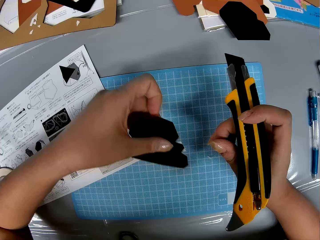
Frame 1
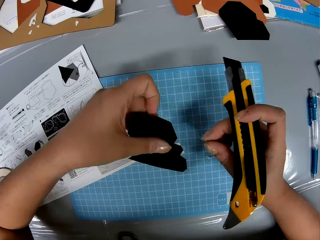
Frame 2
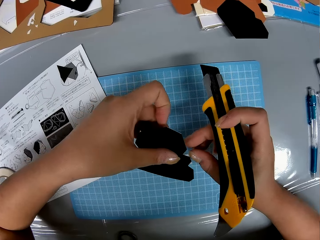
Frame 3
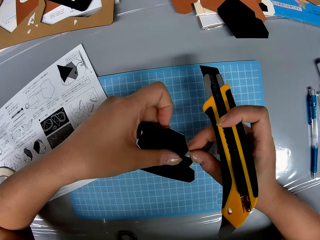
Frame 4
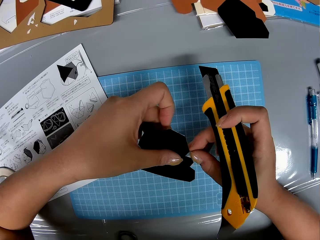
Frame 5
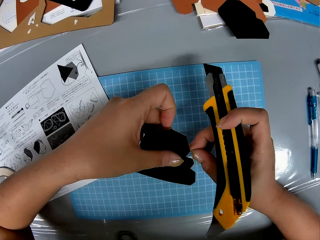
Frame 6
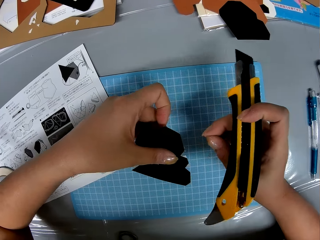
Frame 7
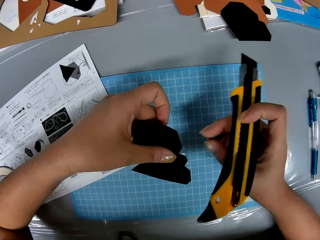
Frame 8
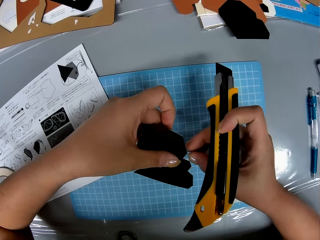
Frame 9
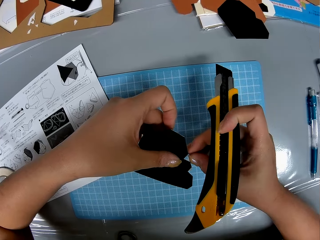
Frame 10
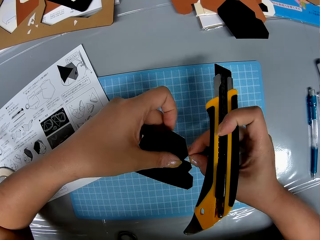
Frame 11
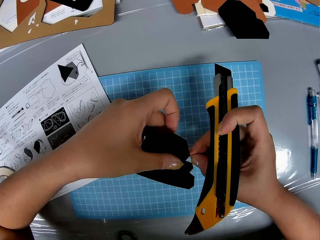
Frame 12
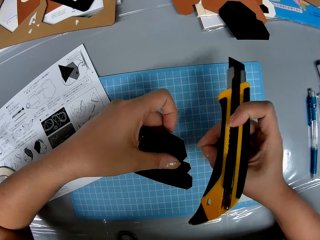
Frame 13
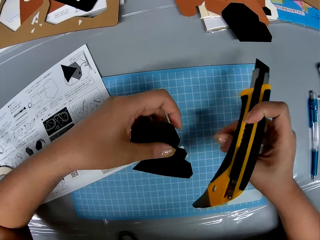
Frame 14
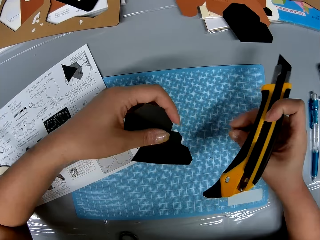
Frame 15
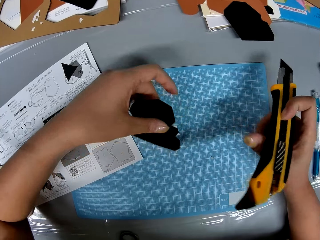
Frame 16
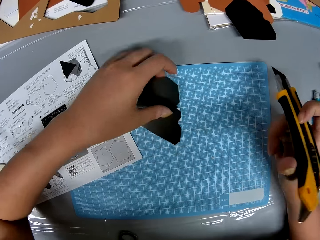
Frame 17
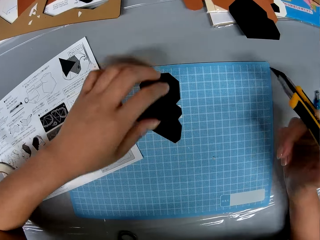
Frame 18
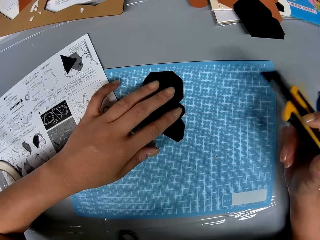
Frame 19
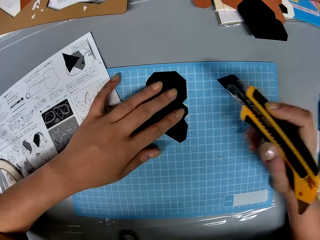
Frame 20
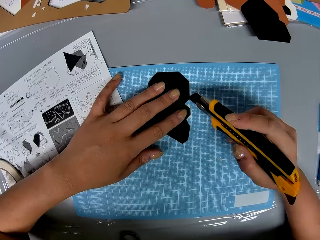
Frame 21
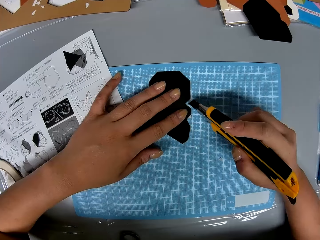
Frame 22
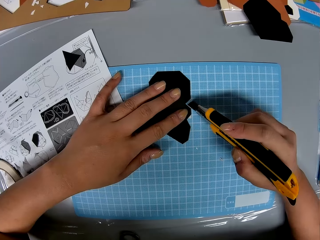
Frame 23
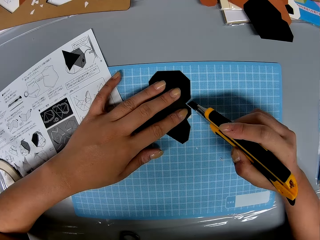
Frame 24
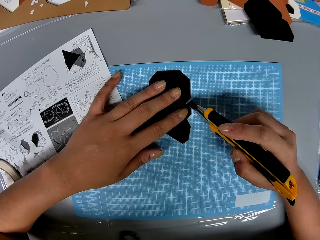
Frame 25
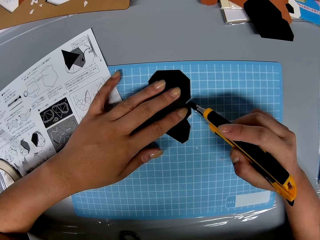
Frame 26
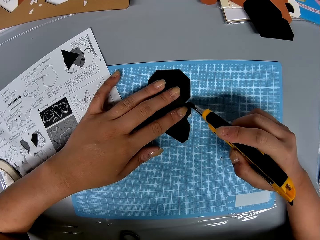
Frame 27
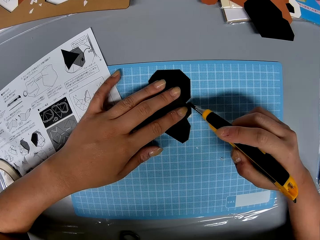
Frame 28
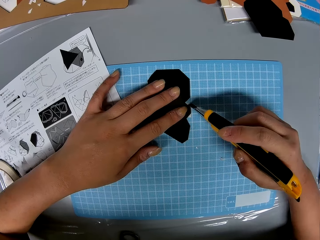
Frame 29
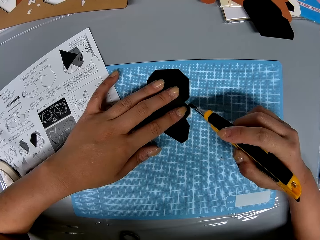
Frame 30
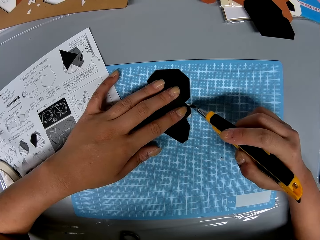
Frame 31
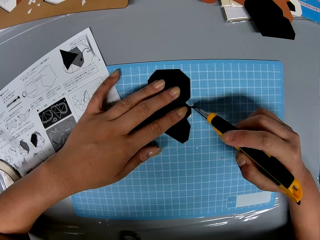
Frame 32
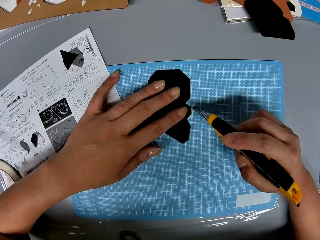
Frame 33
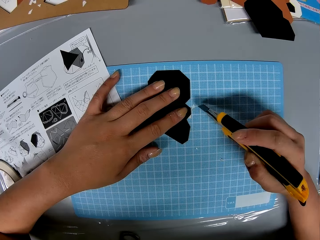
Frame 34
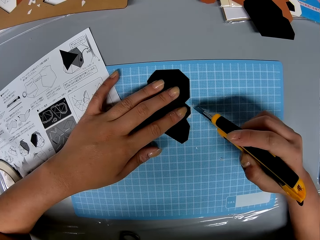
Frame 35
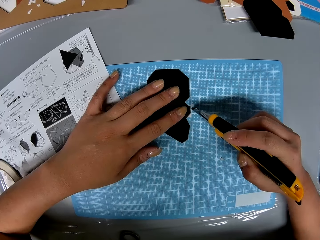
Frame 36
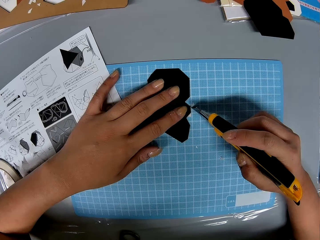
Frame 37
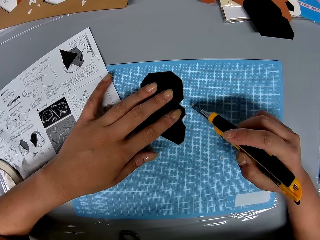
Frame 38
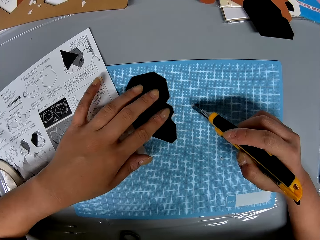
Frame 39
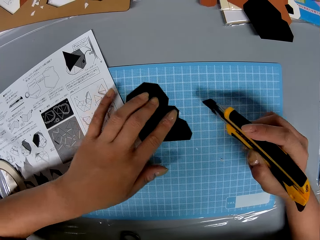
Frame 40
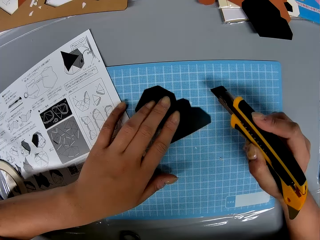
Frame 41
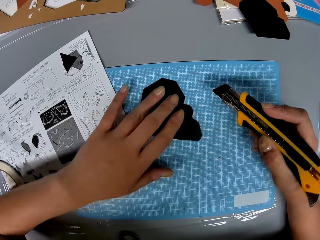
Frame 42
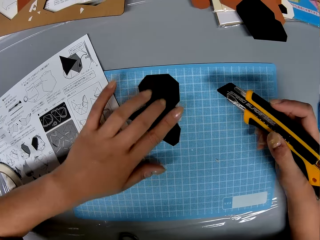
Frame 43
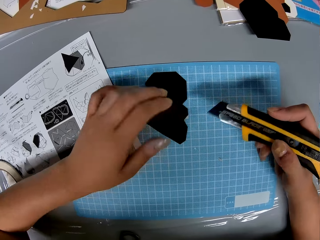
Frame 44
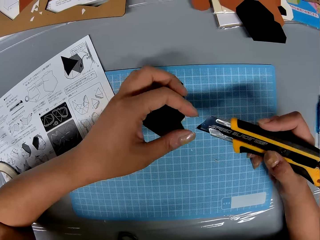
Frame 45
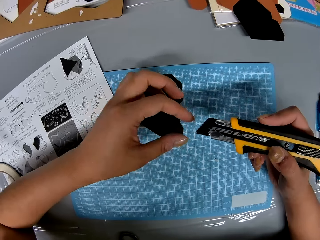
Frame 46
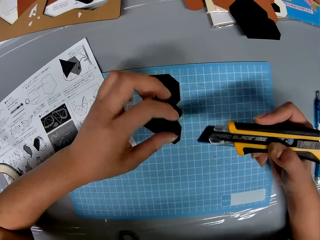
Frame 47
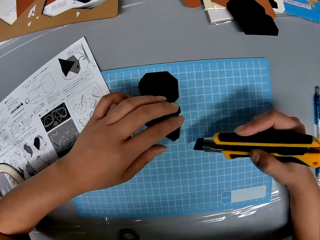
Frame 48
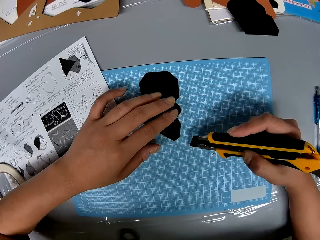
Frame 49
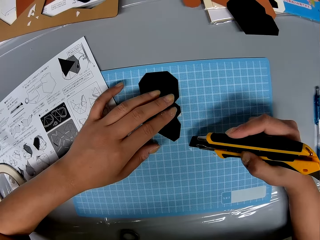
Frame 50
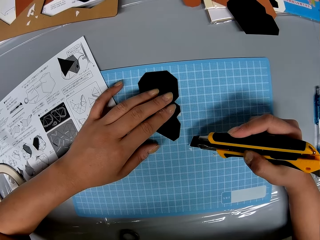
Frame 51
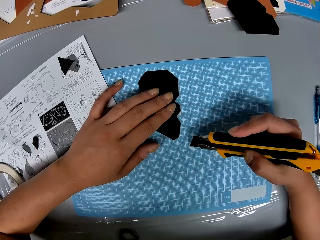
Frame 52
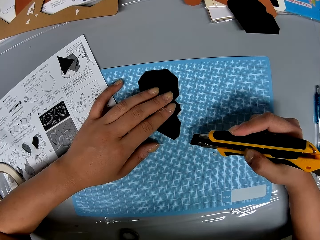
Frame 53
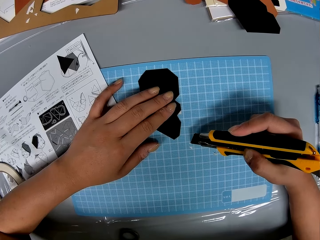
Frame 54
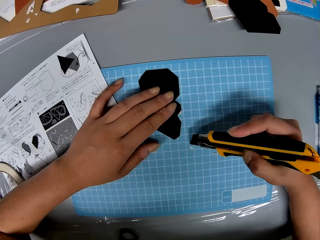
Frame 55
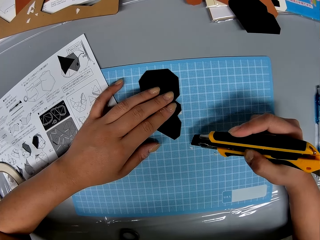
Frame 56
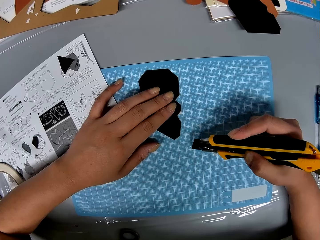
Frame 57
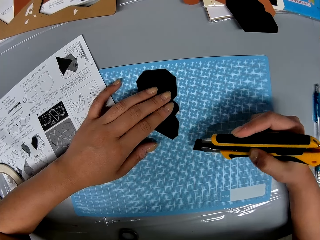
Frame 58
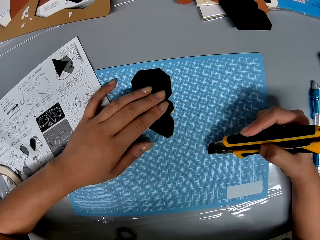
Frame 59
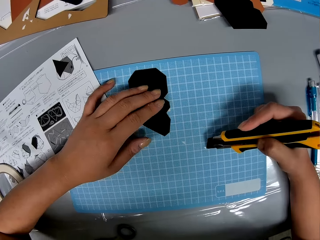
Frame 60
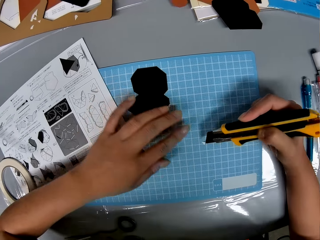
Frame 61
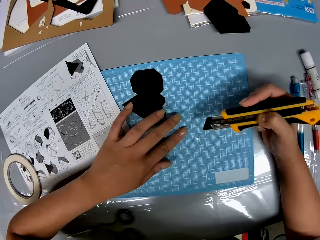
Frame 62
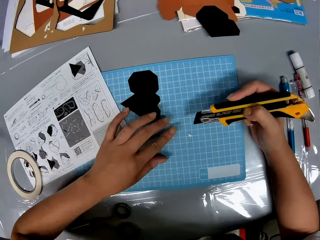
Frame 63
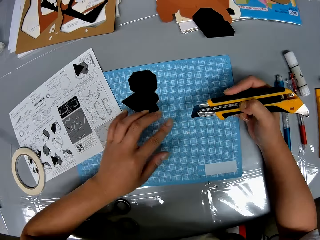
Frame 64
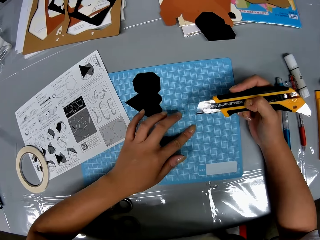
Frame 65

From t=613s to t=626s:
The camera wearer holds the paper in hand. She removes the cut pieces from the piece of paper with her left hand. She places the paper on the table. She cuts the tape off the piece of paper with the retractable blade knife. She holds the piece of paper to the cutting sheet with her left hand. She removes the cut pieces from the retractable blade knife and cutting sheet with her left hand. She collects the tape pieces from the table with the knife.

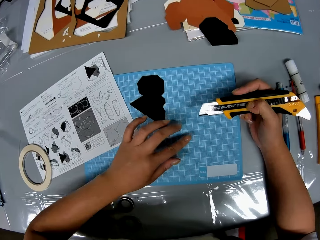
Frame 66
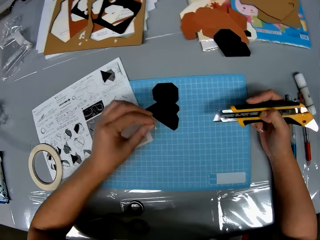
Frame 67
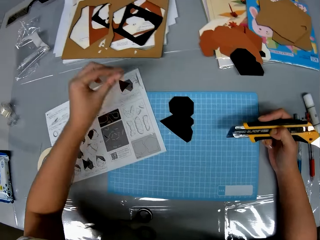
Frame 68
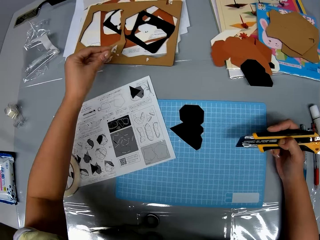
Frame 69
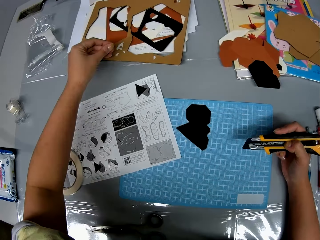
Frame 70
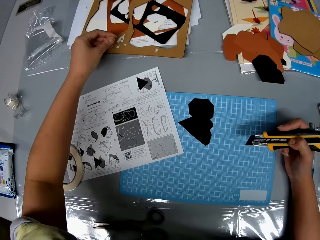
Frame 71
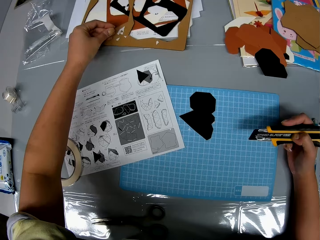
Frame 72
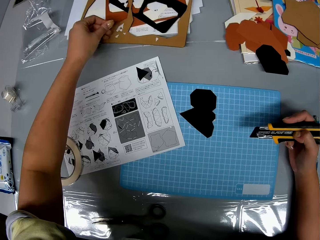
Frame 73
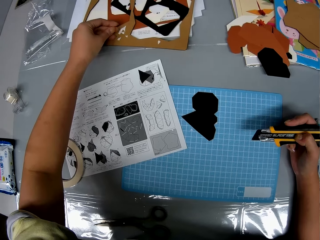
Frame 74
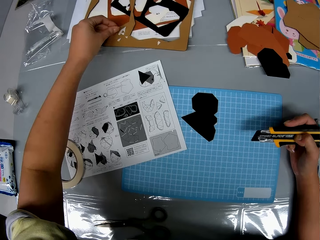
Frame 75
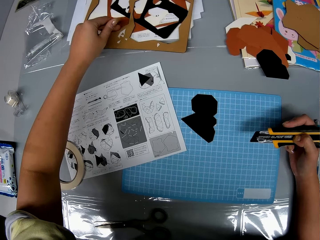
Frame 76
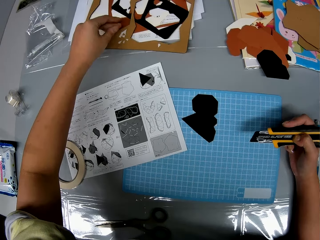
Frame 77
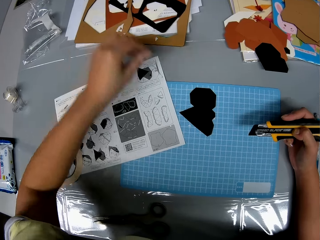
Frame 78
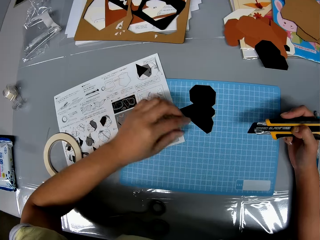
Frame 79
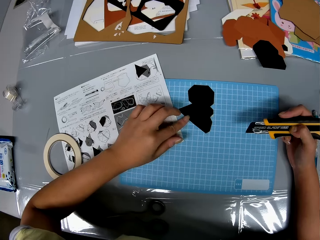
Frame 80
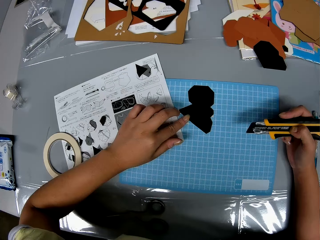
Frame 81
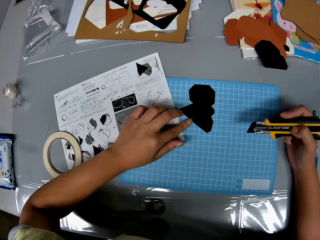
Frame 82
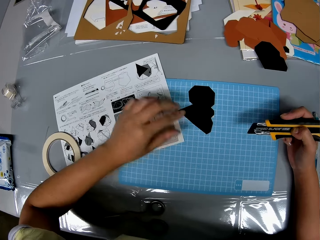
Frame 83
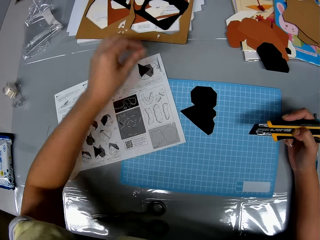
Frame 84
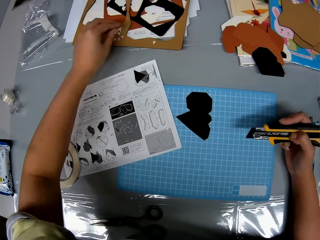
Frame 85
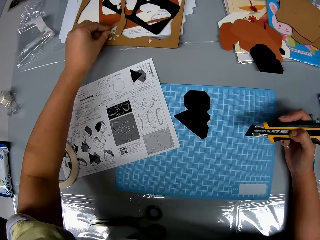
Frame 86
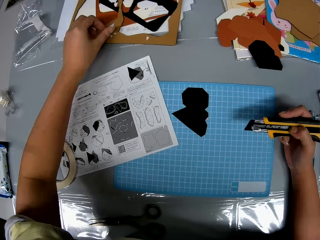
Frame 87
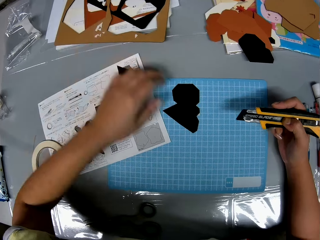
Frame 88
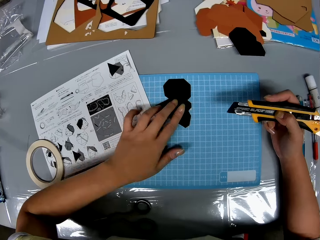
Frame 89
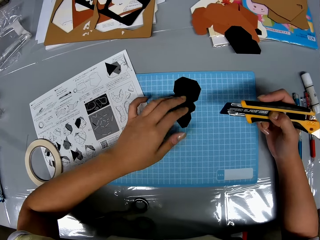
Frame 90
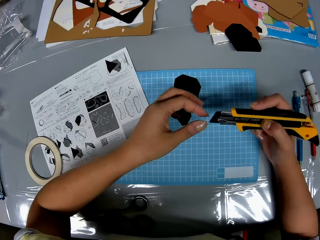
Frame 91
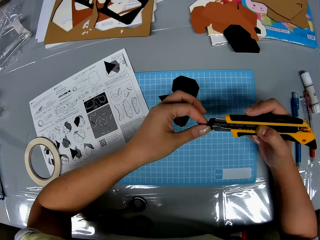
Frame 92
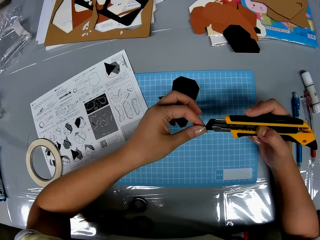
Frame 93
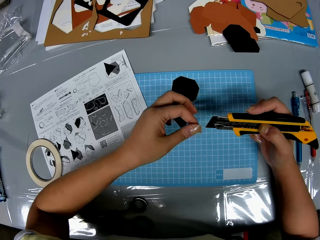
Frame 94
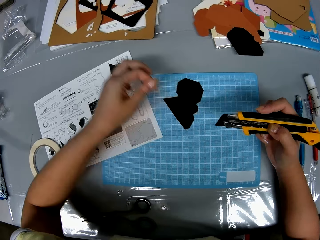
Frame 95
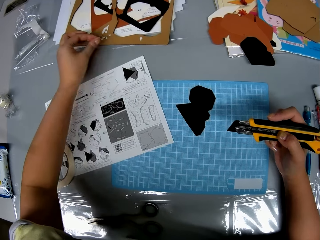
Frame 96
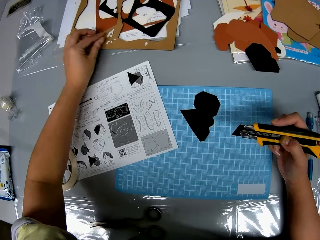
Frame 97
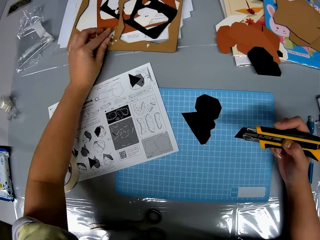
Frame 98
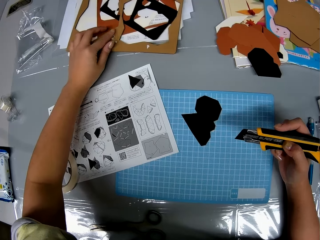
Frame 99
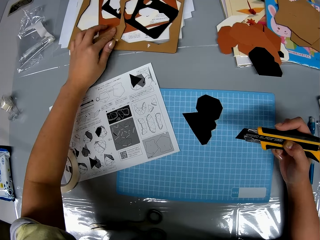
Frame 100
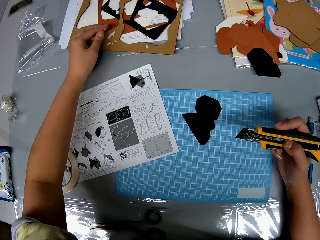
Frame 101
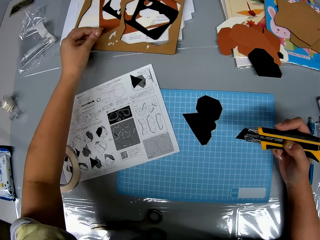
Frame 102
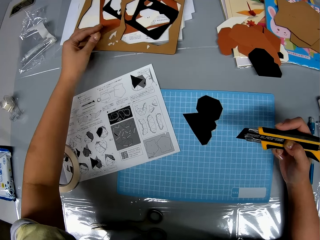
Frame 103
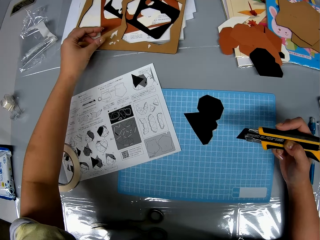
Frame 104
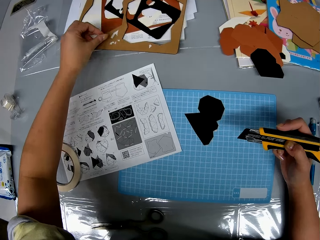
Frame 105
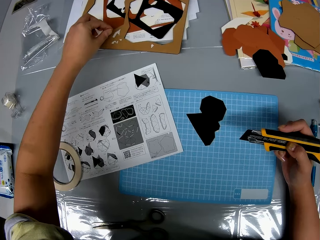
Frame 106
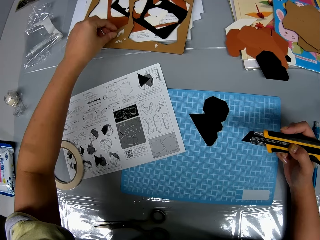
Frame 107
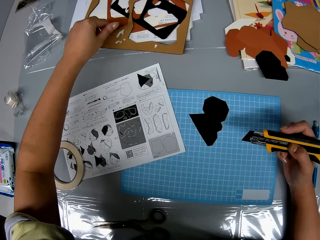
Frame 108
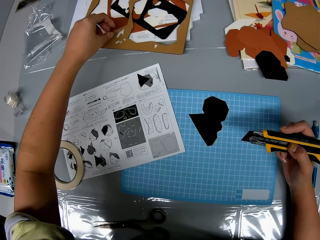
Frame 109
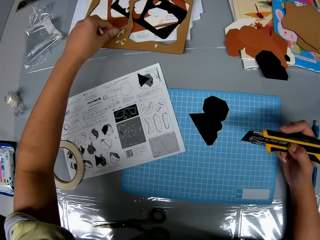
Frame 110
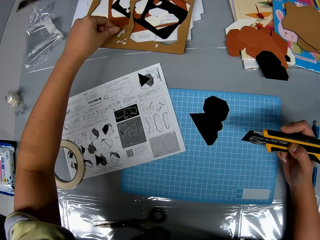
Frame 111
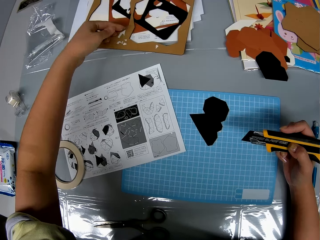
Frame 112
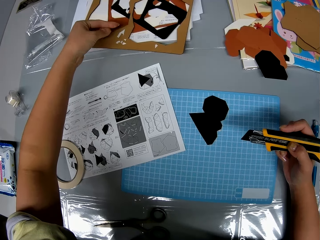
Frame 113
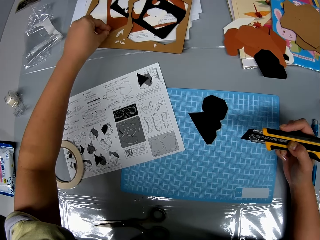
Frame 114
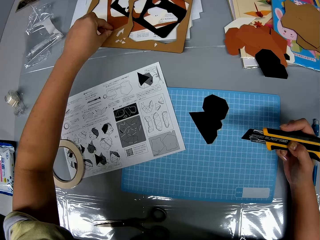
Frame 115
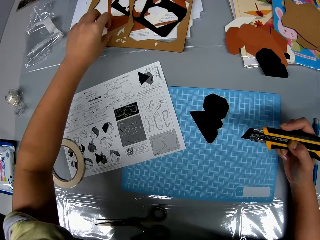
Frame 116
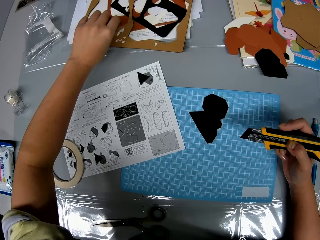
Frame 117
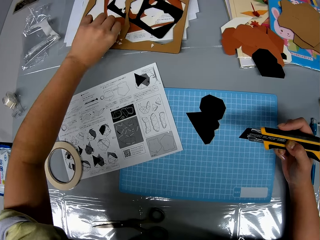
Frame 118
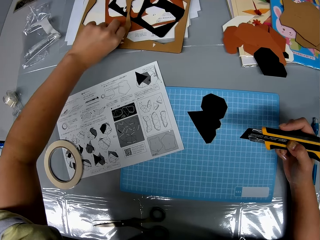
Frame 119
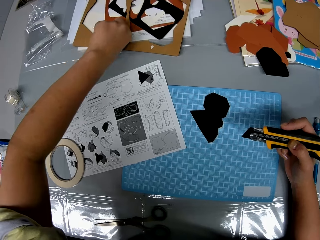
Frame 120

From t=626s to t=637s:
The camera wearer puts the pieces among other wastes. They collect litter on the table with the hand and put the litter among other wastes. They remove tape from the knife. They put the litter among other wastes.
